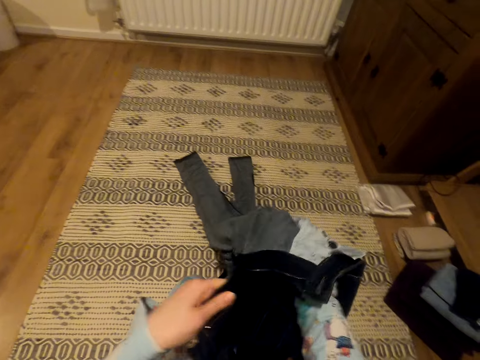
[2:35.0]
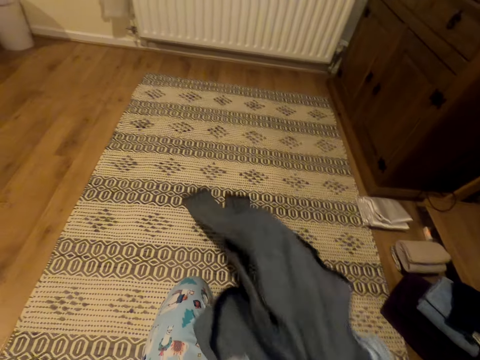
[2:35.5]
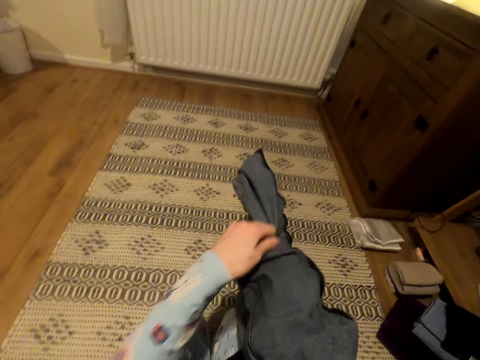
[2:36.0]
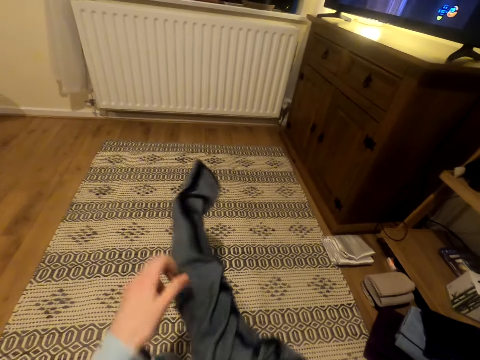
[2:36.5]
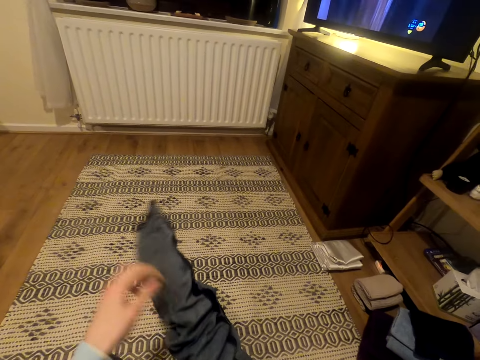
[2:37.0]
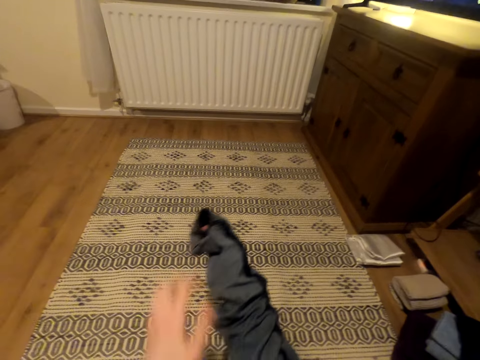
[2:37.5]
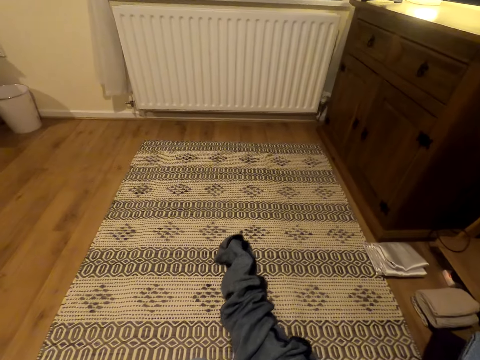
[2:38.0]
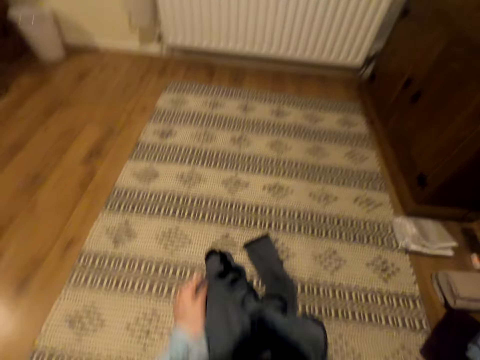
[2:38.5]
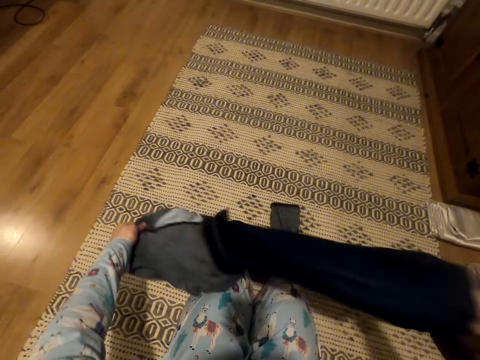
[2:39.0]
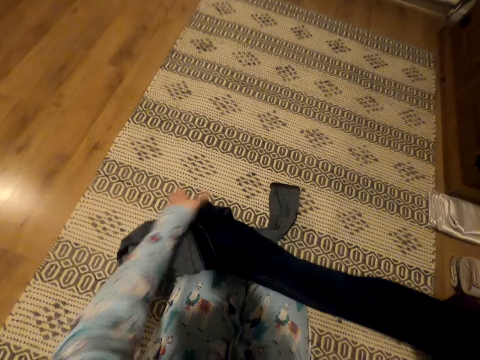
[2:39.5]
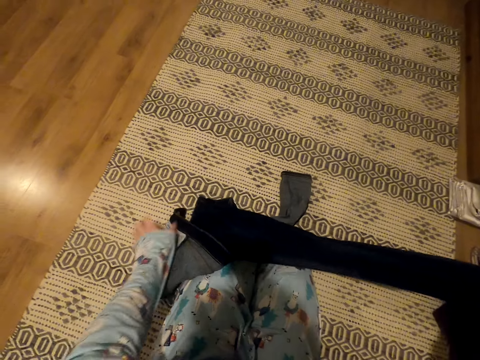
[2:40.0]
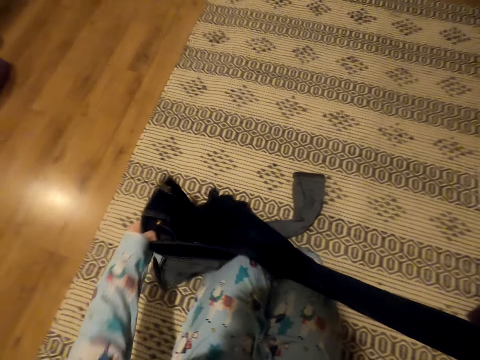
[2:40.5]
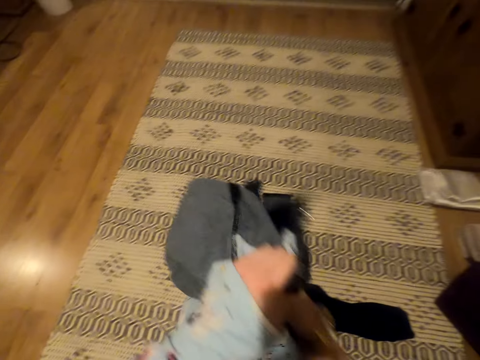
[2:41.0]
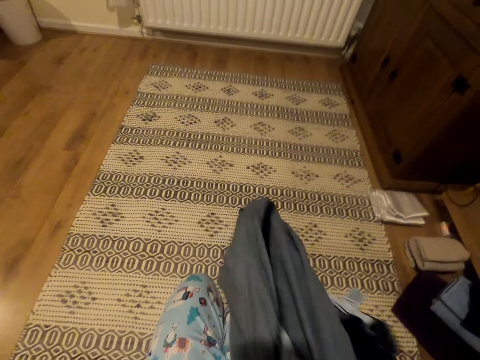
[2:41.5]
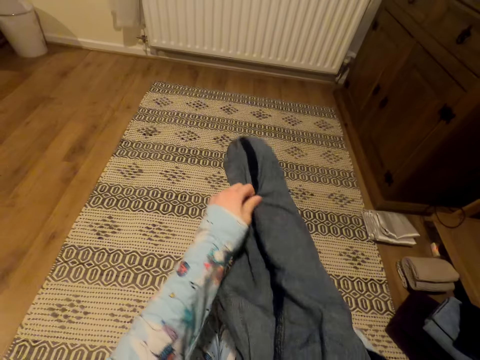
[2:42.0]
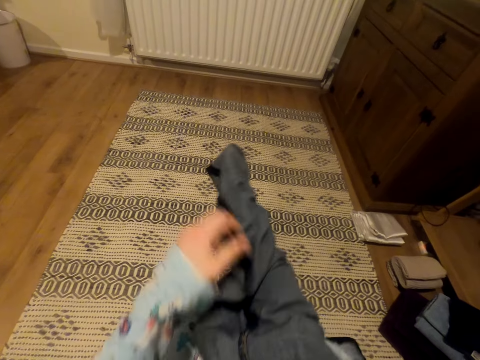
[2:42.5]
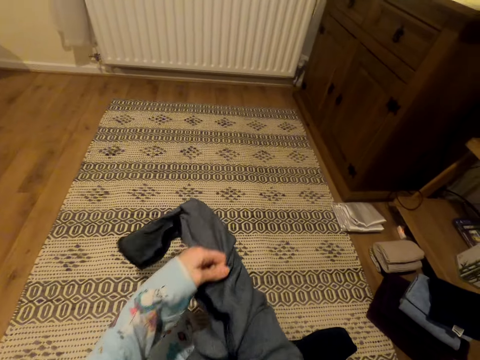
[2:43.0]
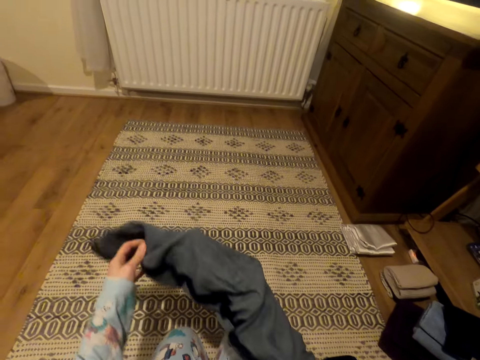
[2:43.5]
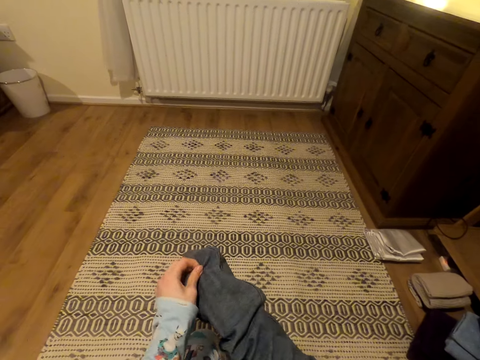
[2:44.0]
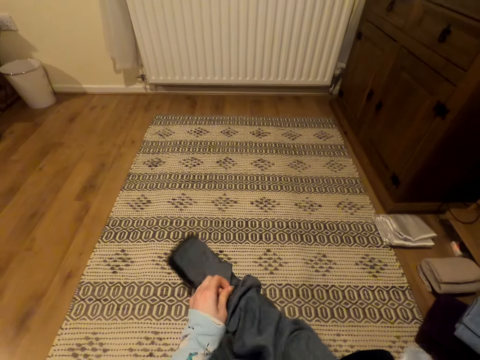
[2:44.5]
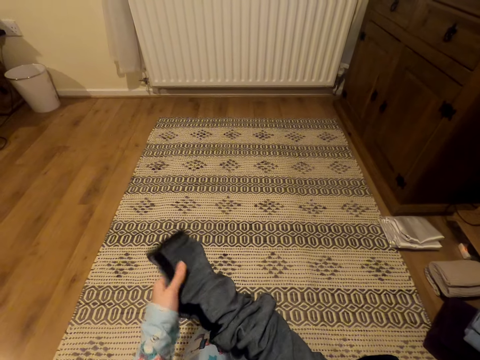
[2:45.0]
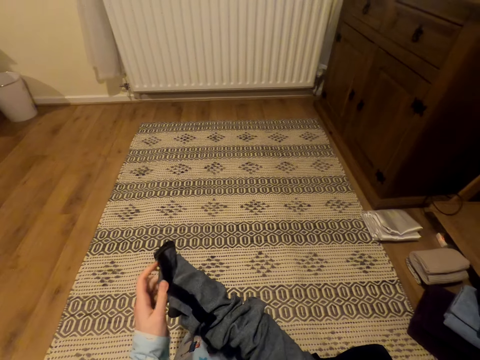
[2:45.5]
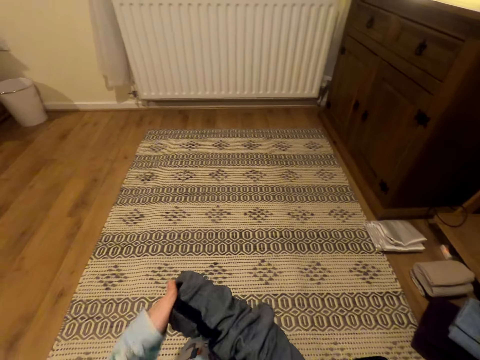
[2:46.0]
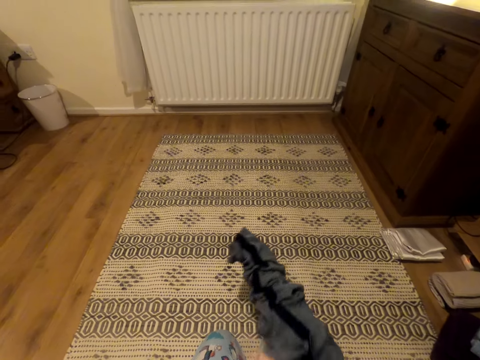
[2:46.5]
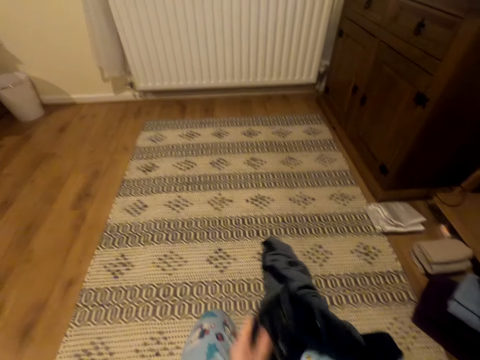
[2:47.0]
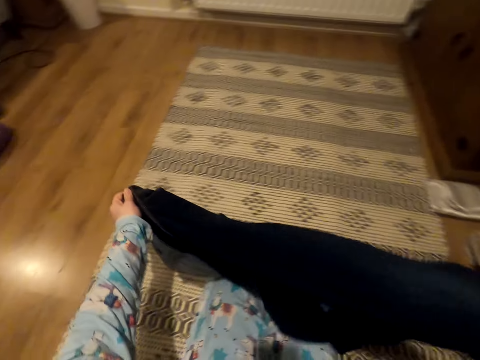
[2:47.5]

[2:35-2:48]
The camera wearer folds the trousers. They turn the trousers.

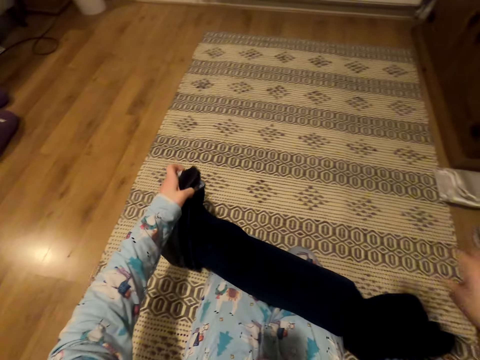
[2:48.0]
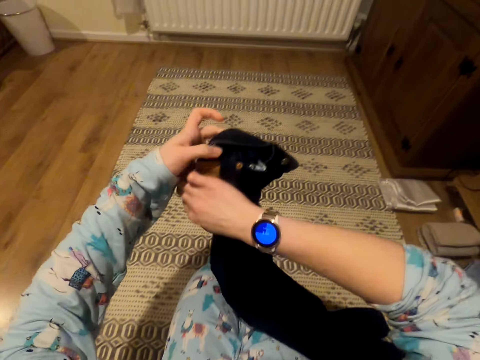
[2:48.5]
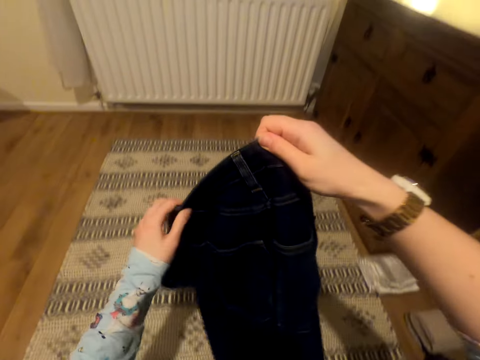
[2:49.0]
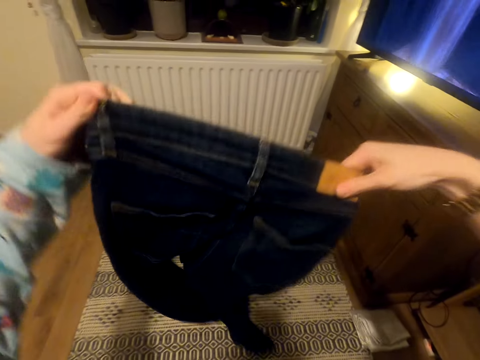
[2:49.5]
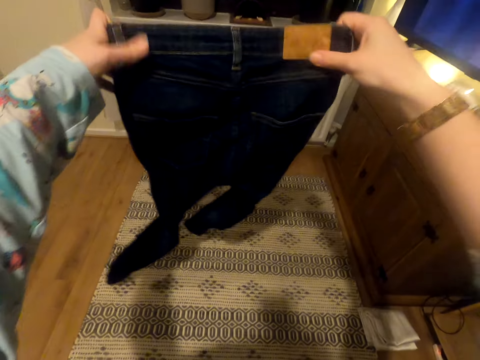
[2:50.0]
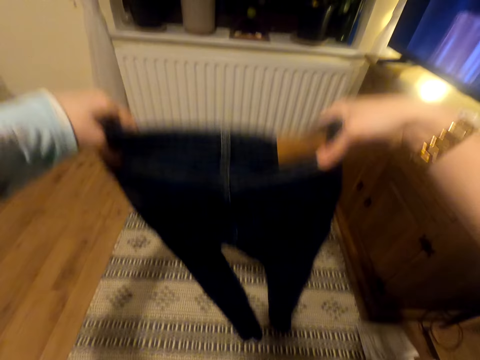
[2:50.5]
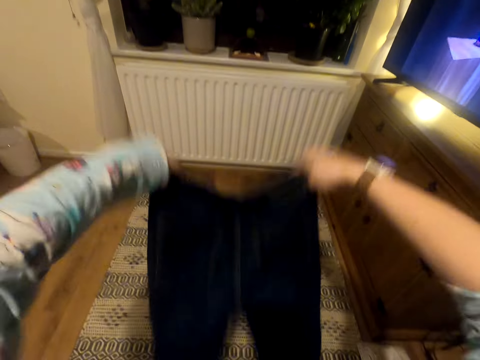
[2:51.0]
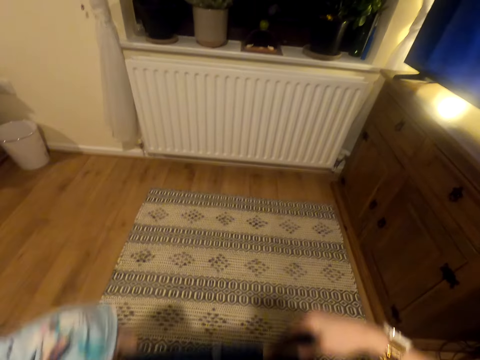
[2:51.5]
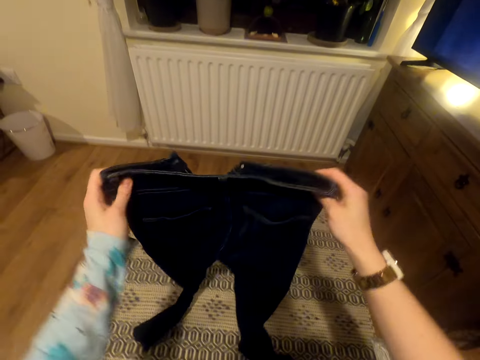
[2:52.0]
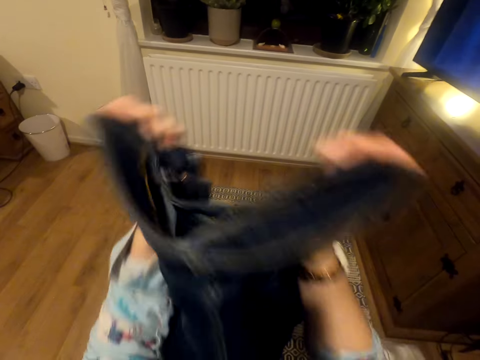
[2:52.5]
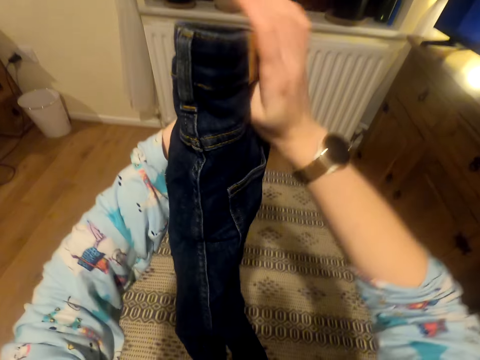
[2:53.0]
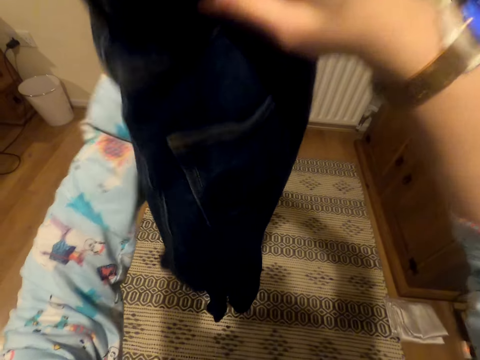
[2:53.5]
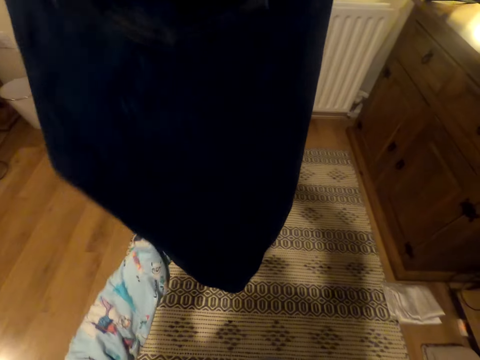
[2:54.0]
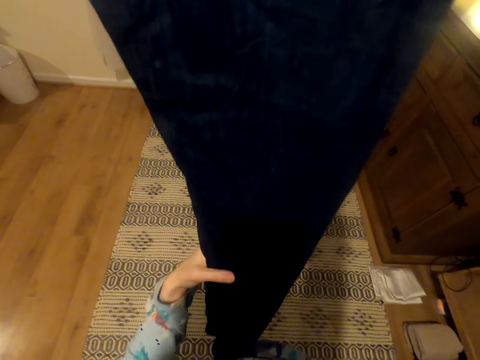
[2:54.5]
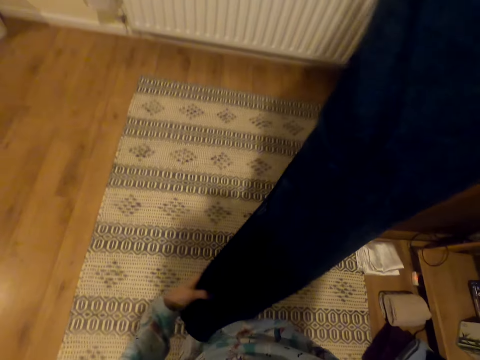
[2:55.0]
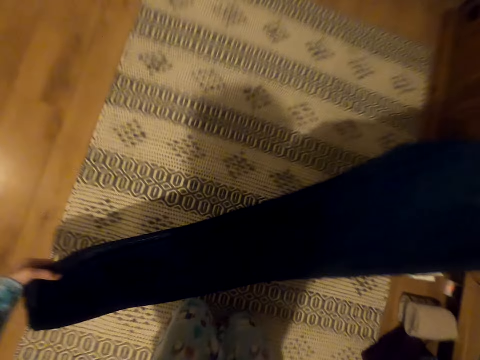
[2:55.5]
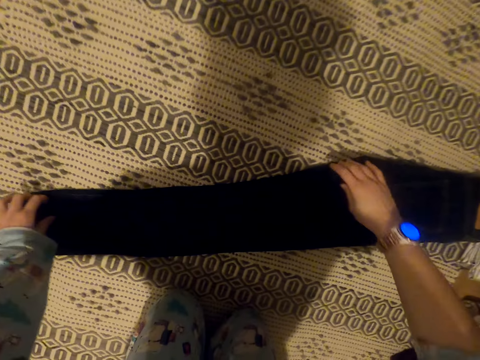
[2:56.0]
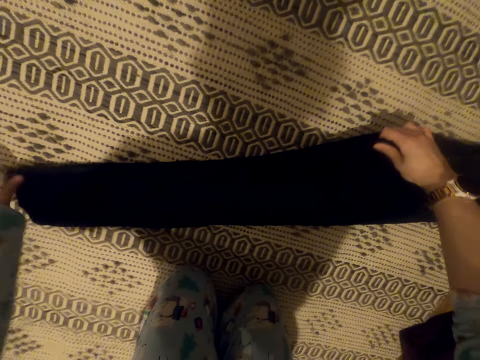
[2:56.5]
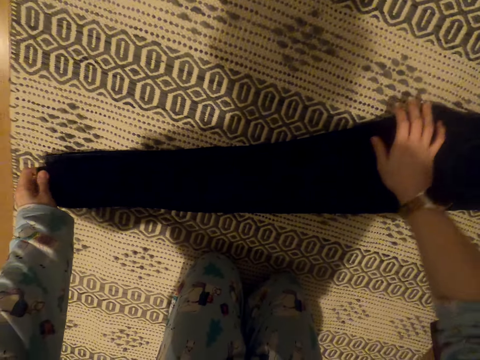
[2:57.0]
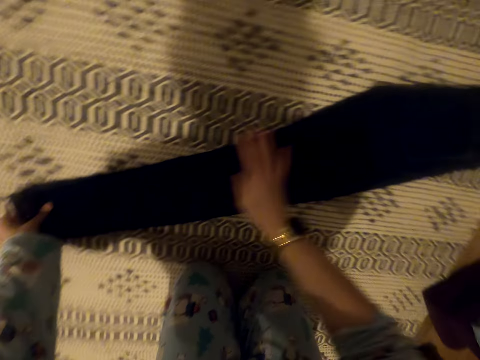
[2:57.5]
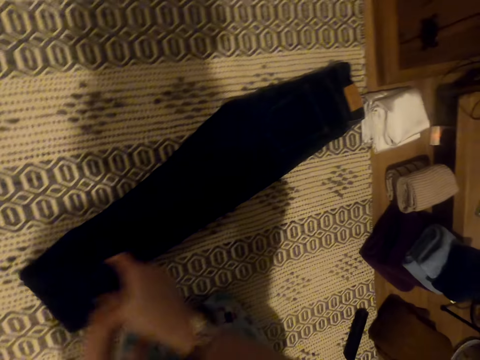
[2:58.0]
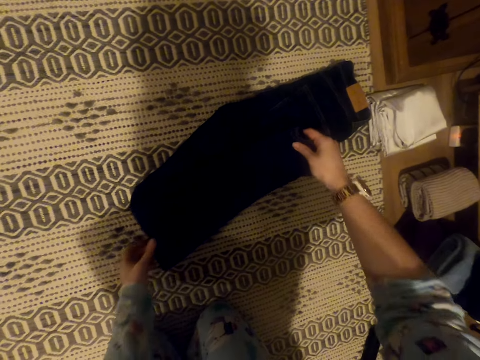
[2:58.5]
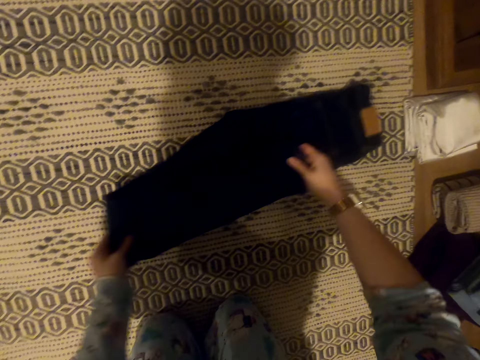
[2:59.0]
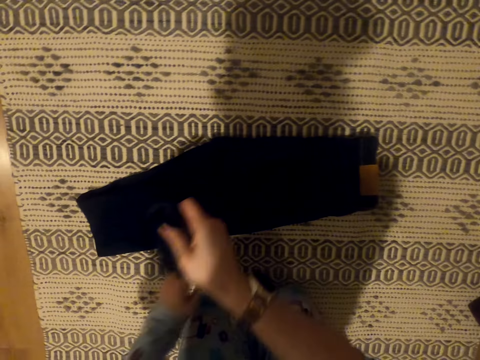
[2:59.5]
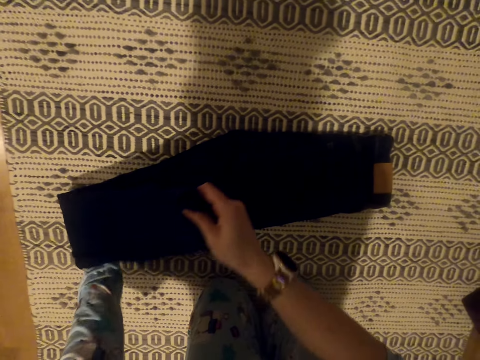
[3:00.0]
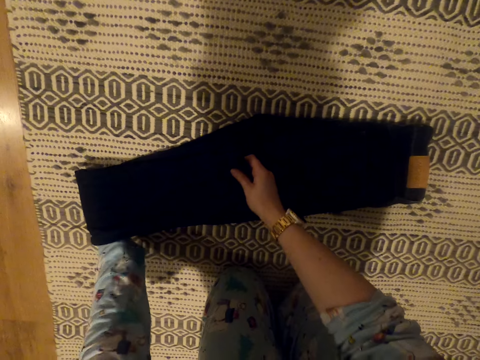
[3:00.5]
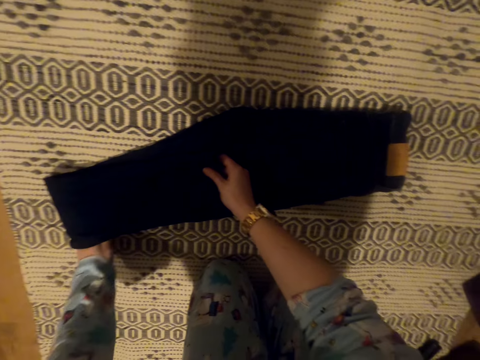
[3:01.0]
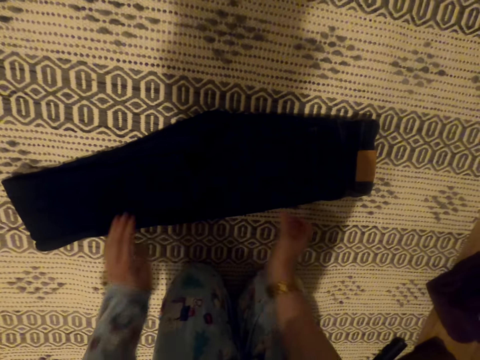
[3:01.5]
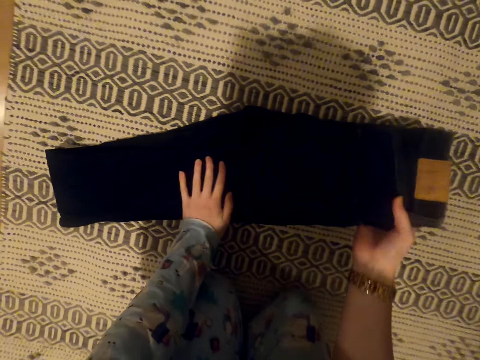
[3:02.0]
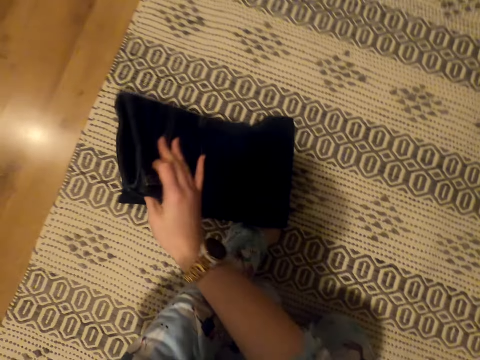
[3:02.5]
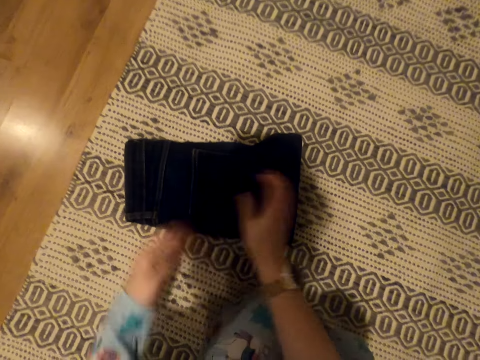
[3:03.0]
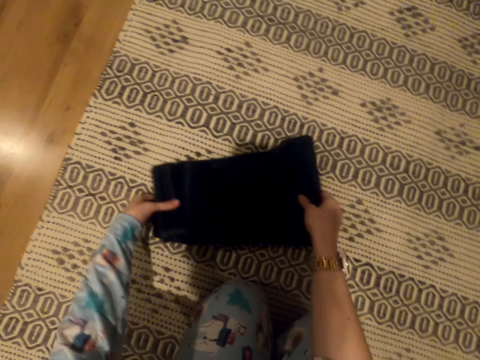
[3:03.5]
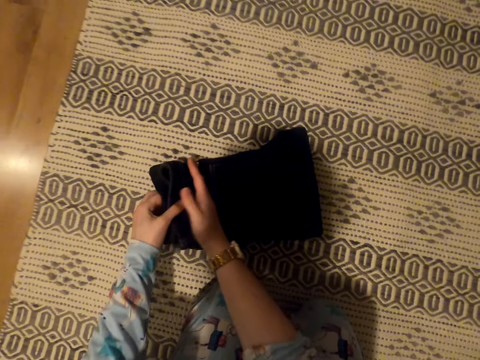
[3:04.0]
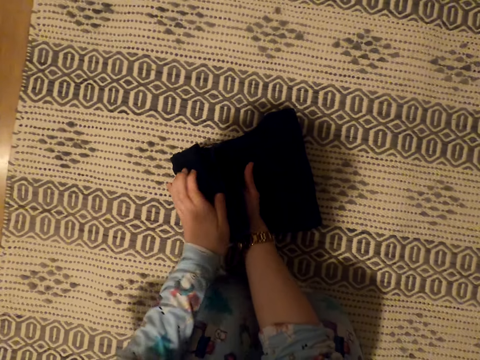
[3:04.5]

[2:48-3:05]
The camera wearer stretches the trousers. They shake the trousers. They fold the trousers. They put the trousers down. They fold the trousers.
